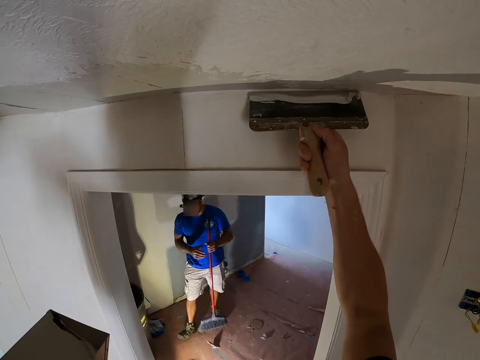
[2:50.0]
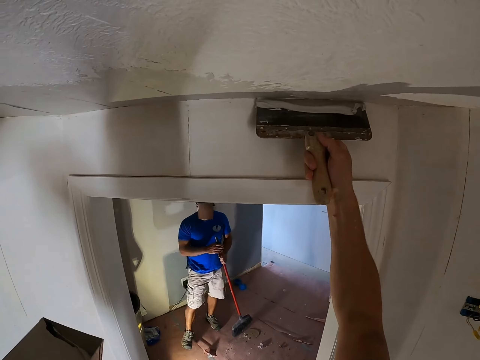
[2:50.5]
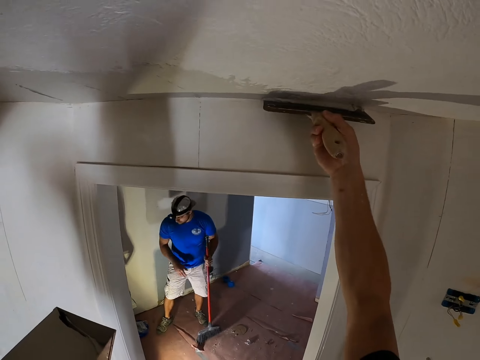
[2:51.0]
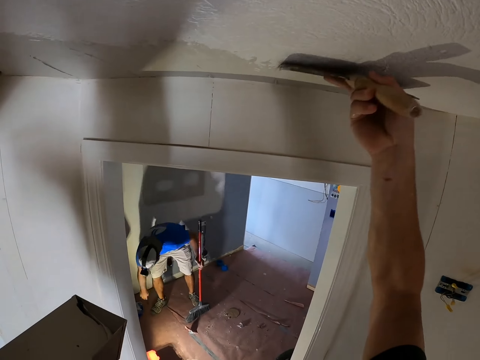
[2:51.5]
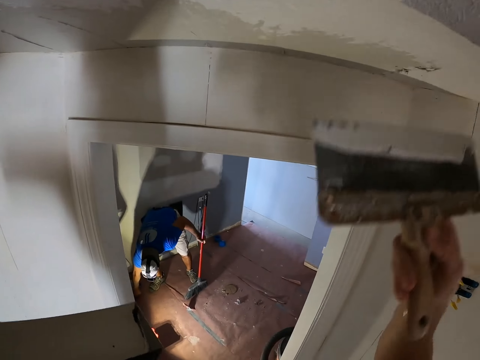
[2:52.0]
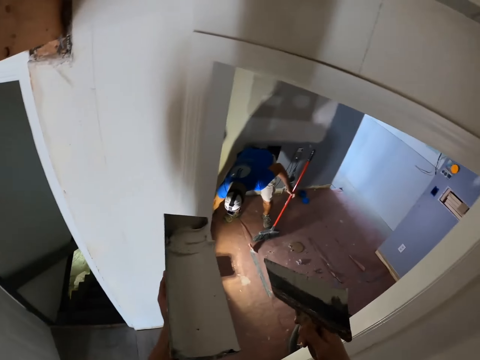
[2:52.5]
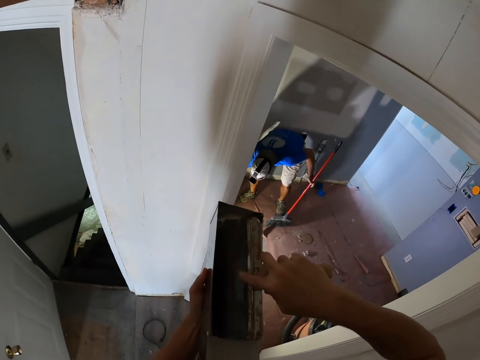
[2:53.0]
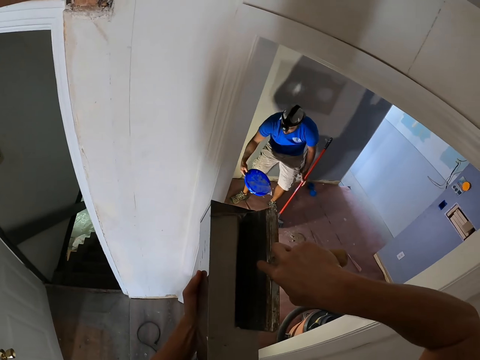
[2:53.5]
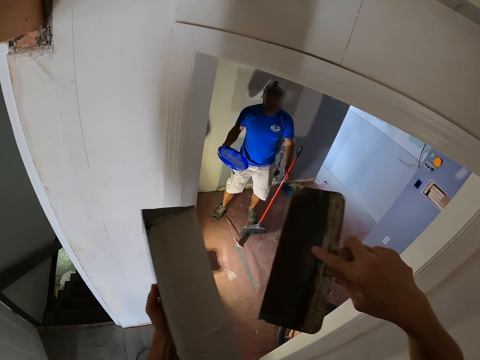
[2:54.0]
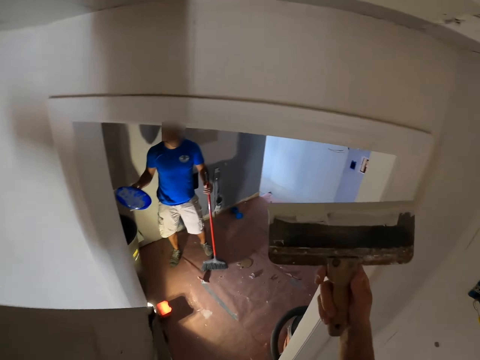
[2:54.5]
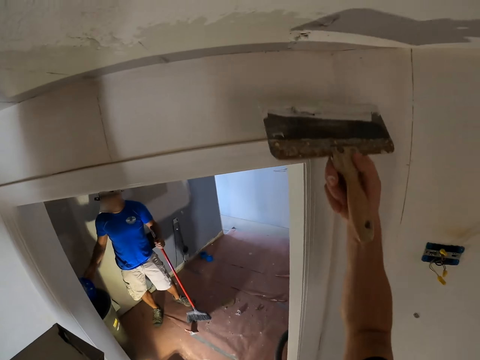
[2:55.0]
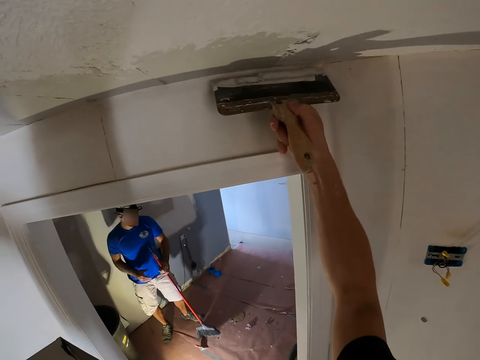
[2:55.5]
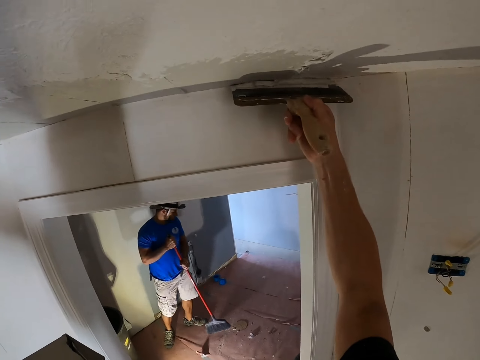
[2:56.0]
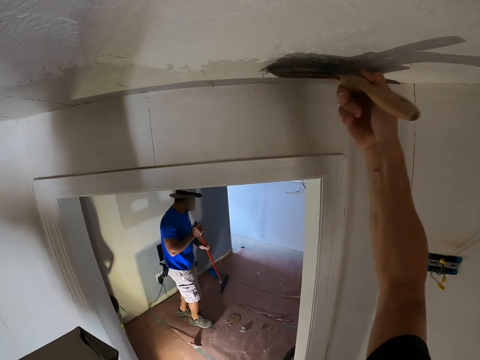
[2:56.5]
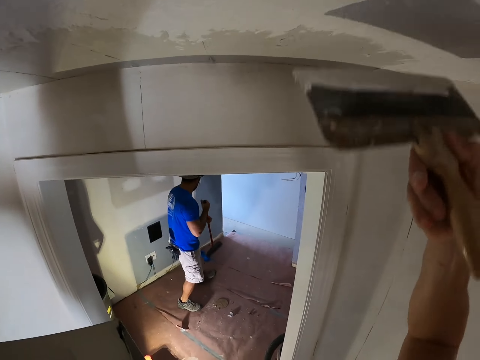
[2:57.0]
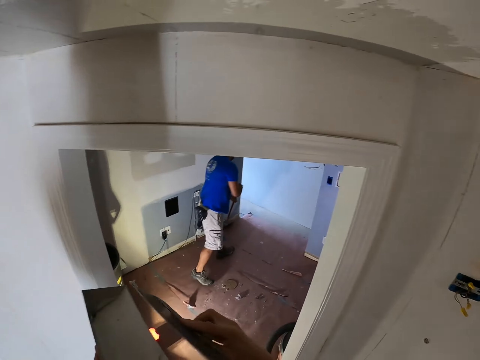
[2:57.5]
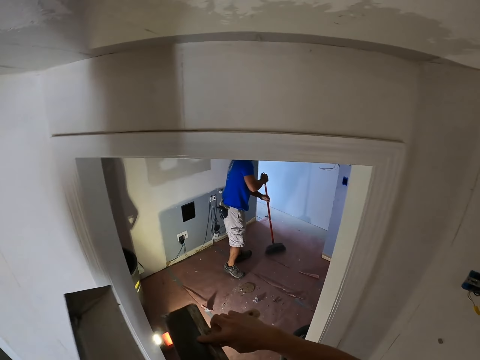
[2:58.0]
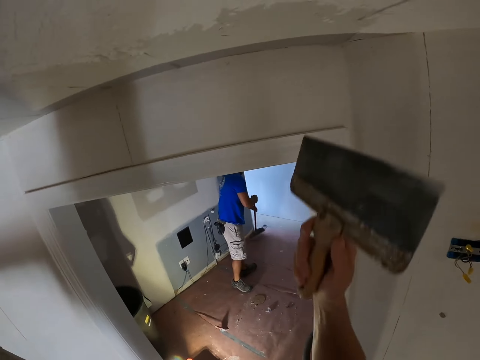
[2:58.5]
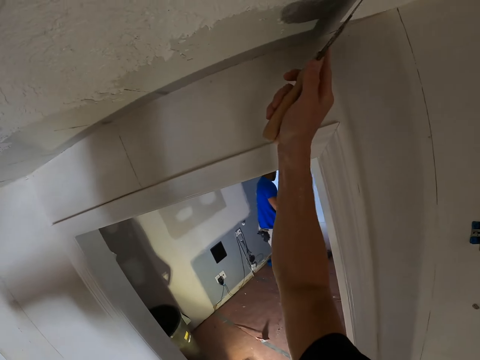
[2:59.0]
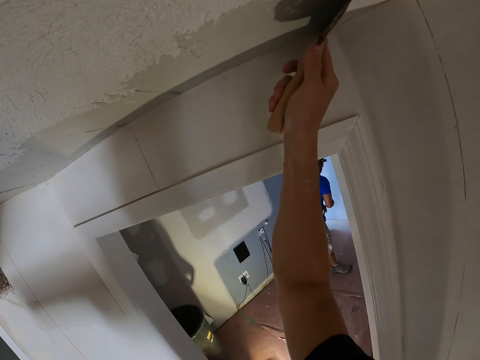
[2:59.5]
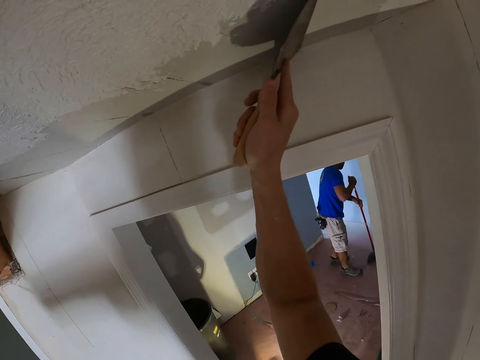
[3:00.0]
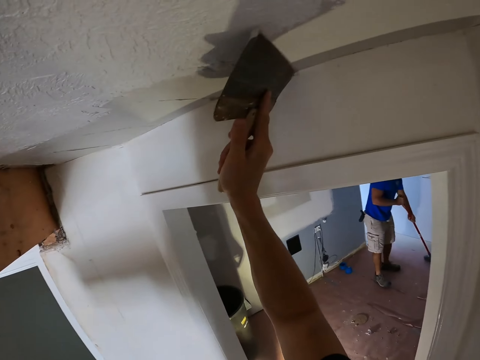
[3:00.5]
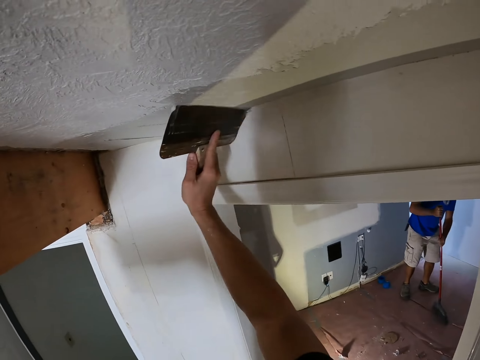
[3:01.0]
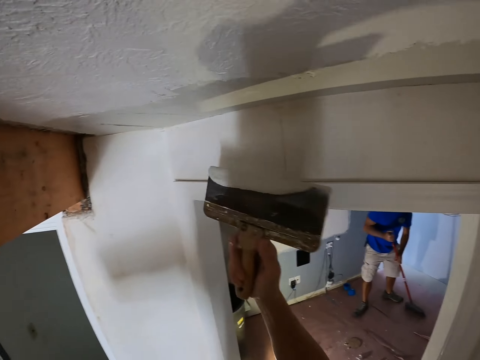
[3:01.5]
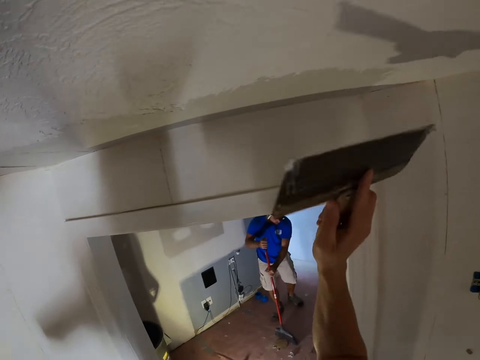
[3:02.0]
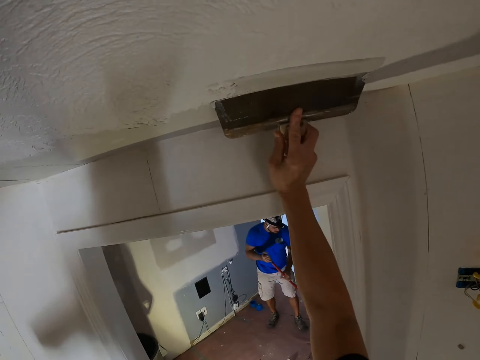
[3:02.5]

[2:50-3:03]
The camera wearer paints the wall. They scoop the paints with a trowel in the container. They paint the wall. They wipe the trowel on the container. They paint the wall.

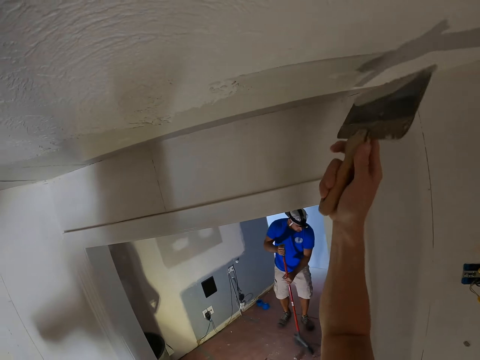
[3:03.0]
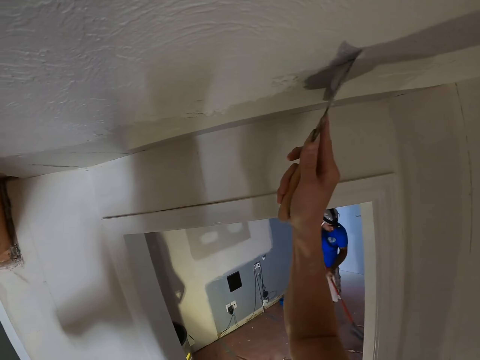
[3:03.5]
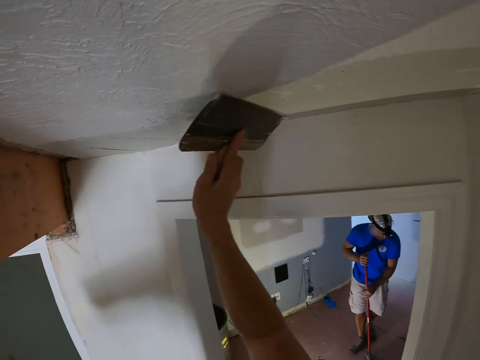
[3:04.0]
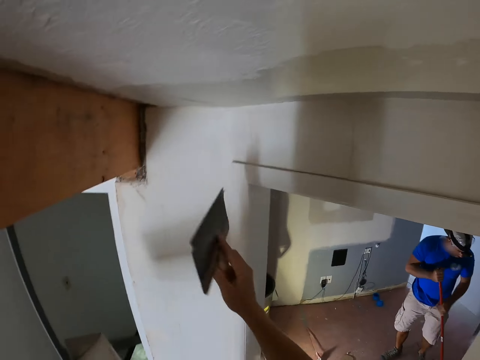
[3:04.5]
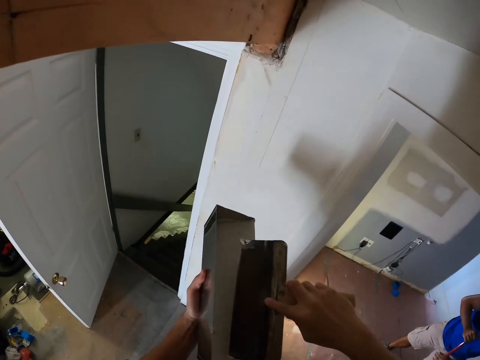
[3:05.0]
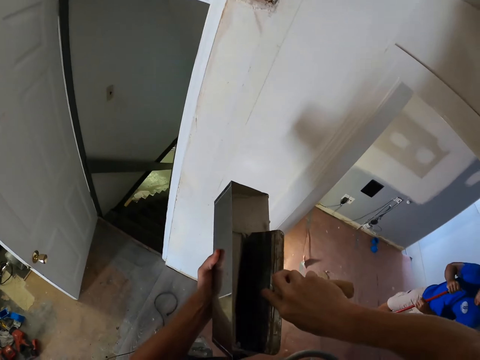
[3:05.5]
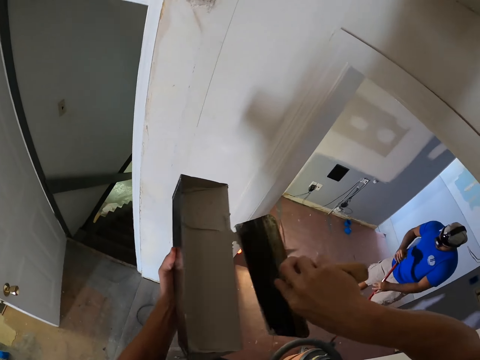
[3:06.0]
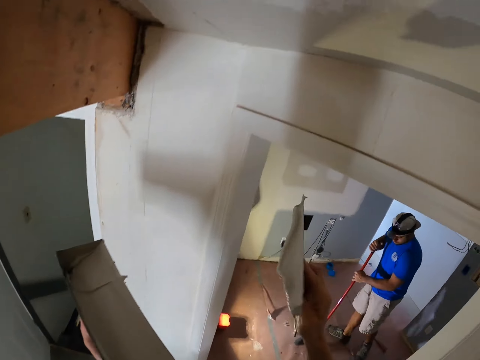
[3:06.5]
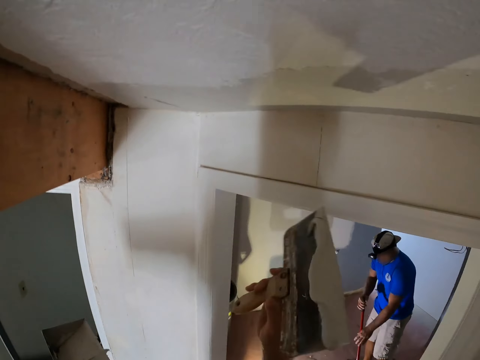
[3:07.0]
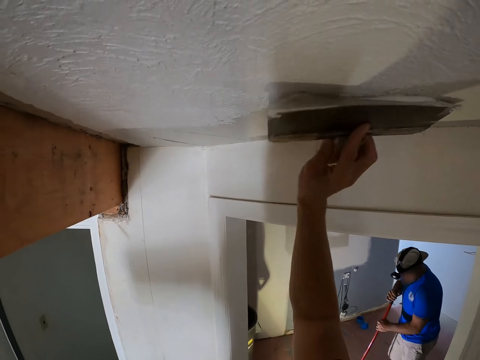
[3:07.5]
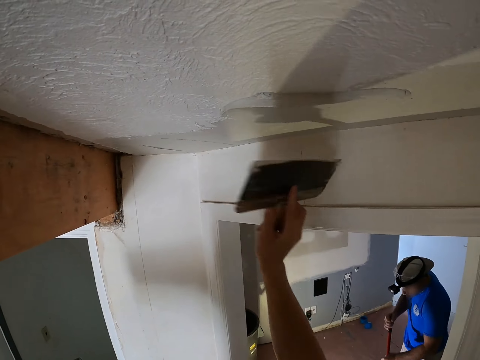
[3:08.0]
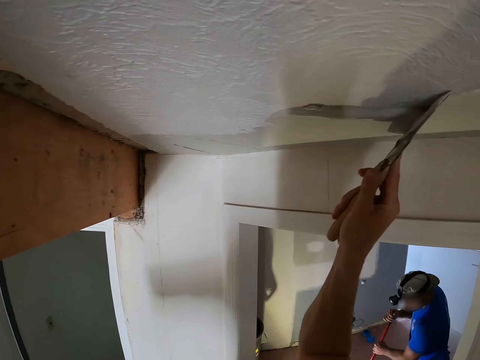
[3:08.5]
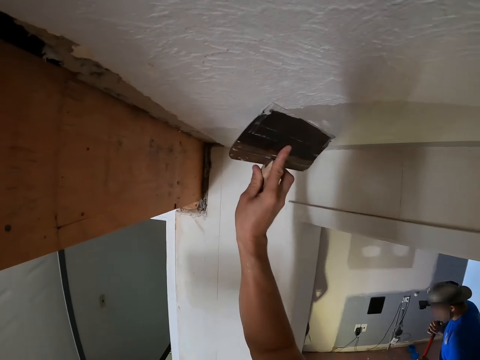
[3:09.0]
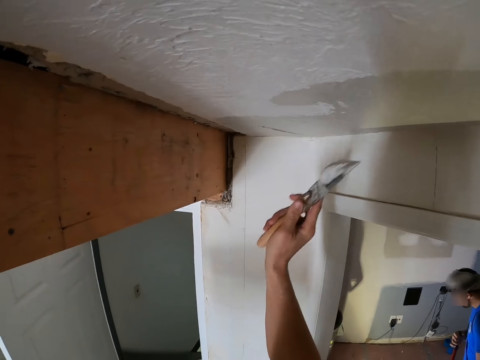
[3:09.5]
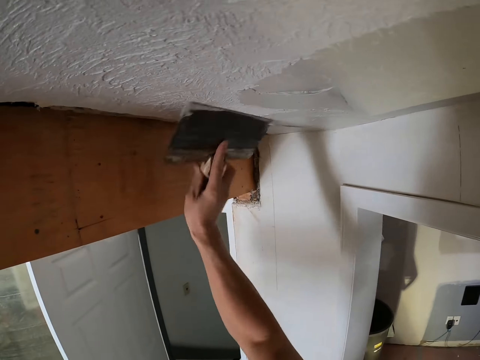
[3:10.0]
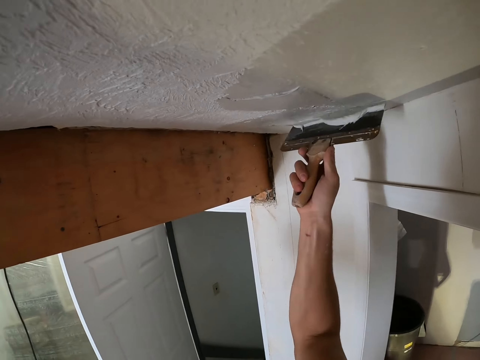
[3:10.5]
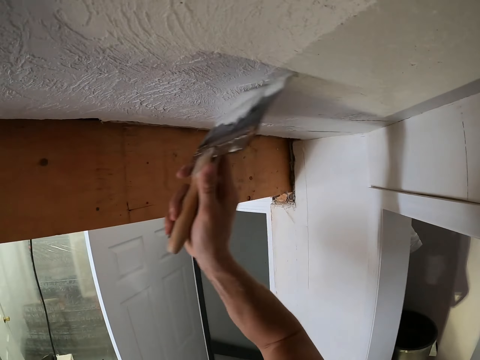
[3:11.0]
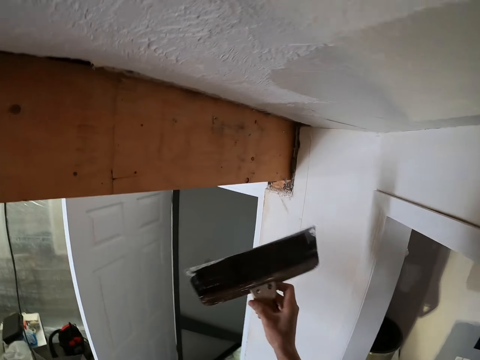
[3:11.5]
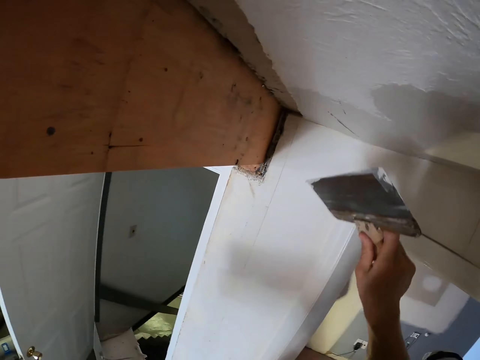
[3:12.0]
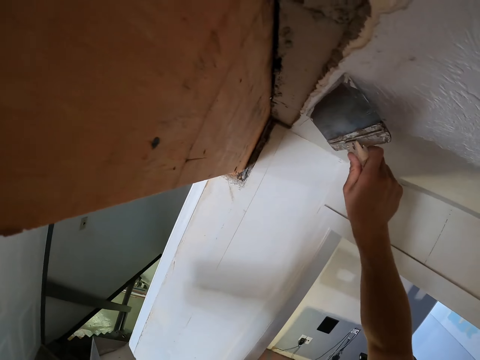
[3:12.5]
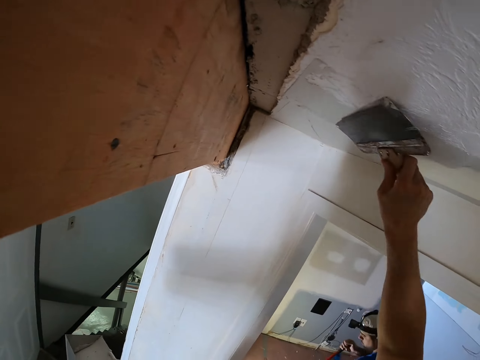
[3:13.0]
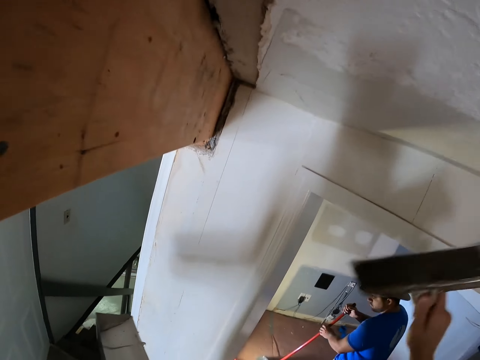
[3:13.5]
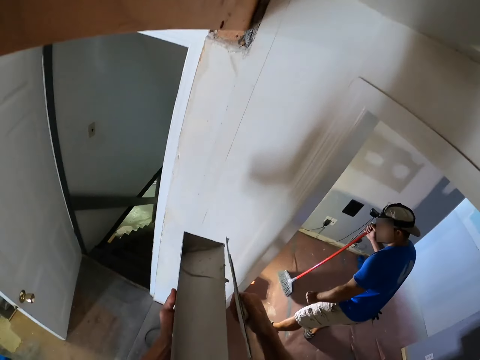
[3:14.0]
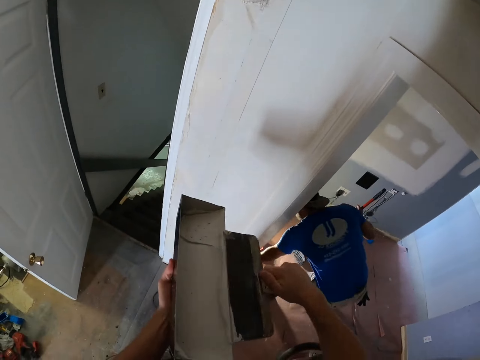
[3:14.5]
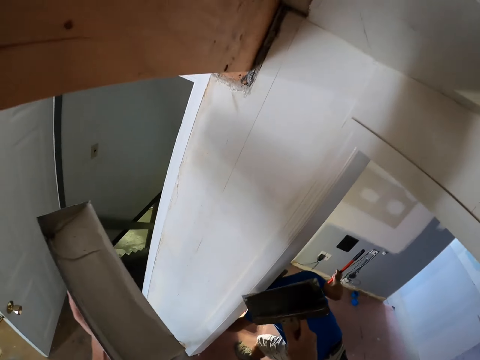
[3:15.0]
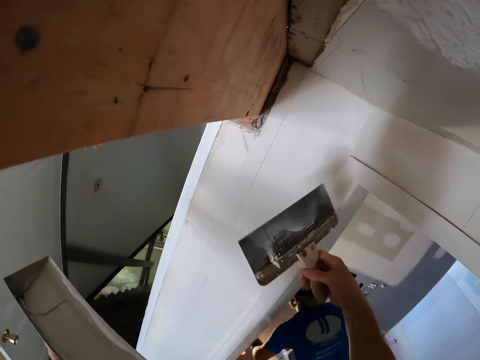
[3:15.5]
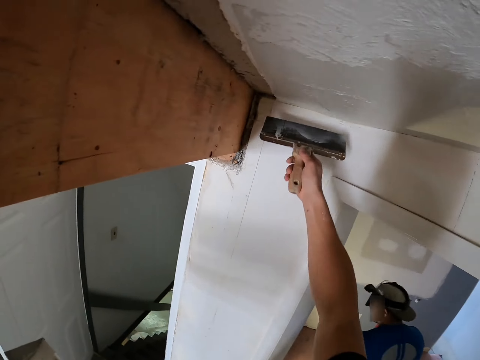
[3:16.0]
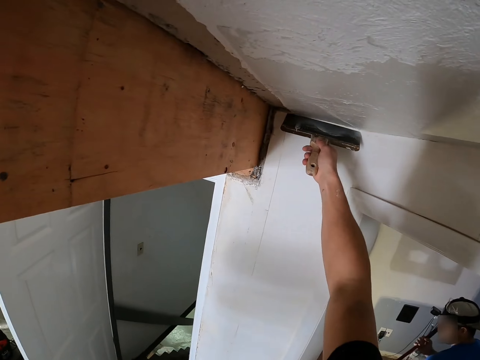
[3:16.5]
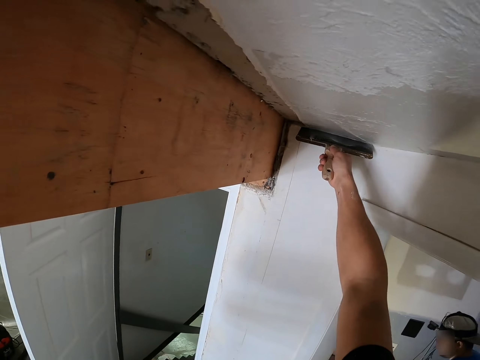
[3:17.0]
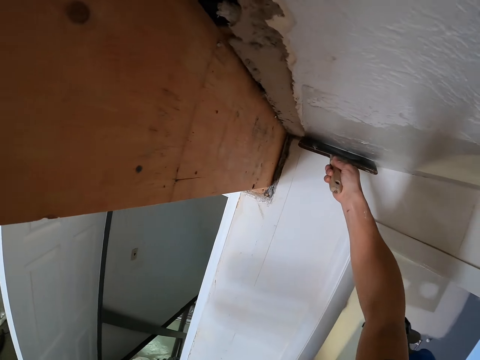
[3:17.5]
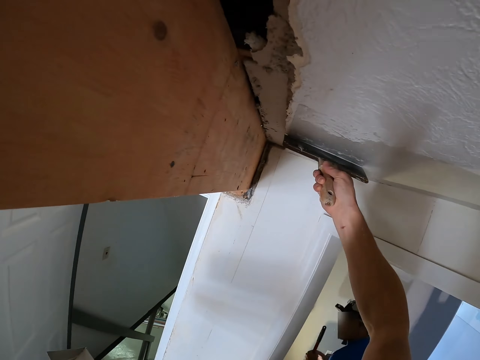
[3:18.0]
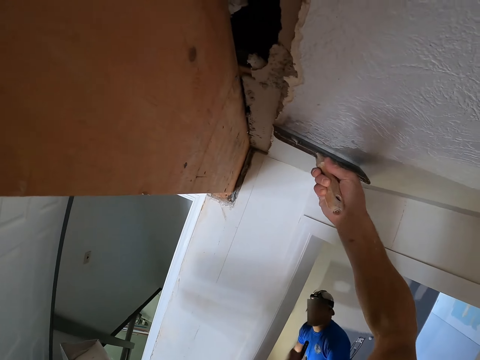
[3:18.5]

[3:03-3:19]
The camera wearer scoops the paints with a trowel in the container. They paint the wall. They wipe the trowel on the container. They paint the wall.
